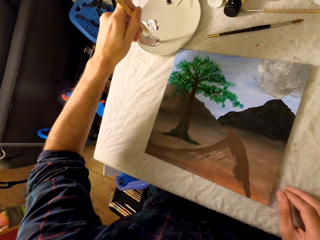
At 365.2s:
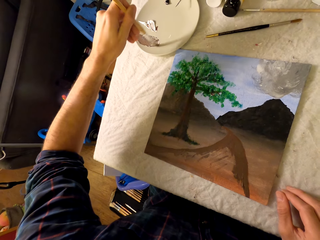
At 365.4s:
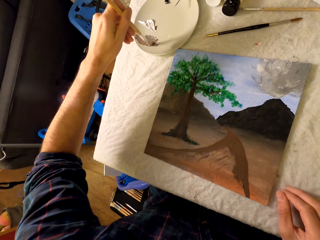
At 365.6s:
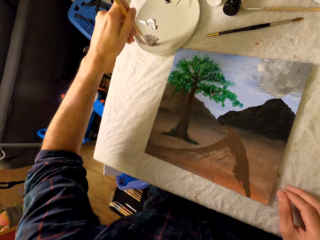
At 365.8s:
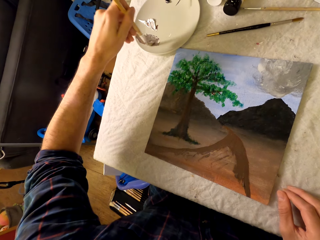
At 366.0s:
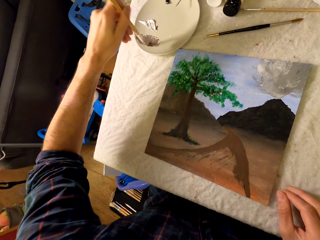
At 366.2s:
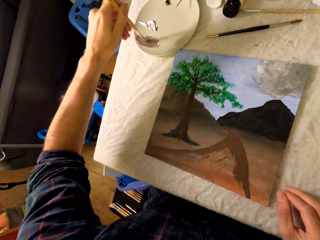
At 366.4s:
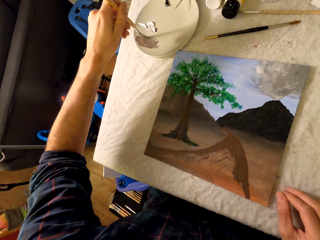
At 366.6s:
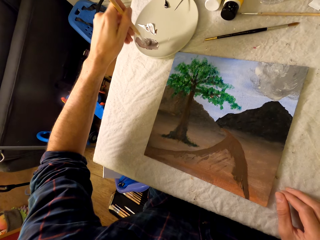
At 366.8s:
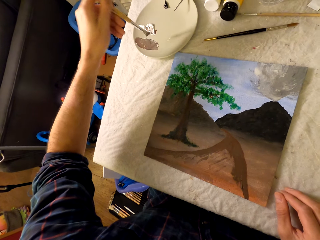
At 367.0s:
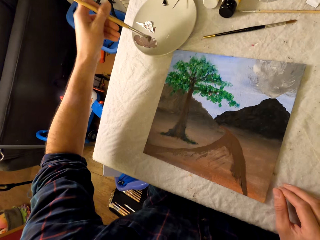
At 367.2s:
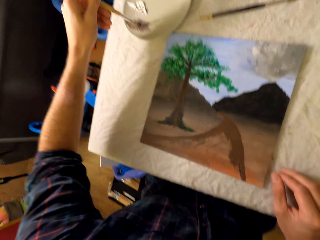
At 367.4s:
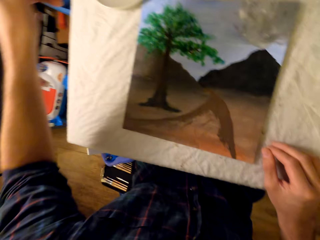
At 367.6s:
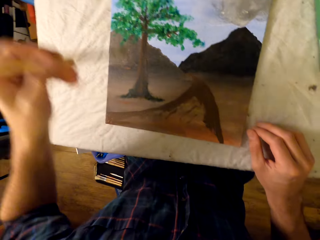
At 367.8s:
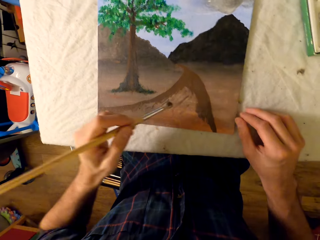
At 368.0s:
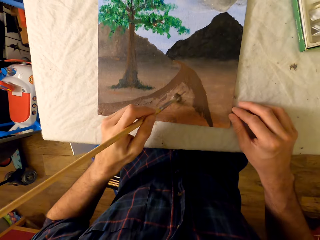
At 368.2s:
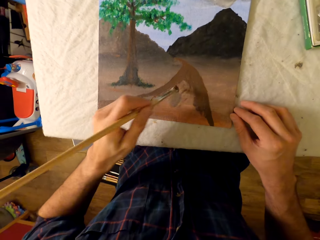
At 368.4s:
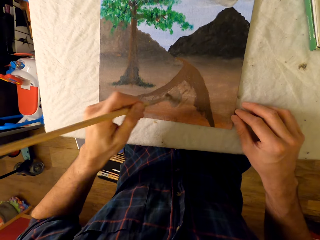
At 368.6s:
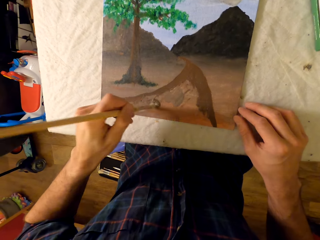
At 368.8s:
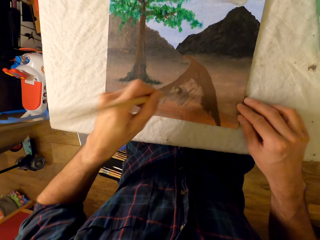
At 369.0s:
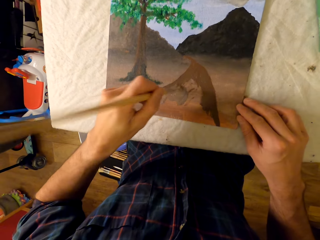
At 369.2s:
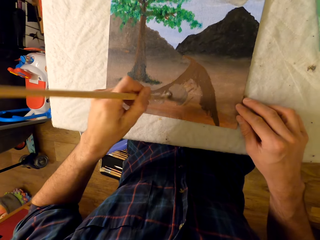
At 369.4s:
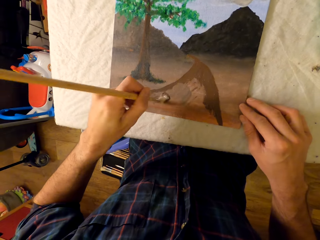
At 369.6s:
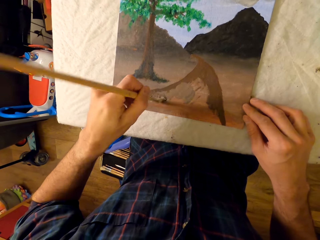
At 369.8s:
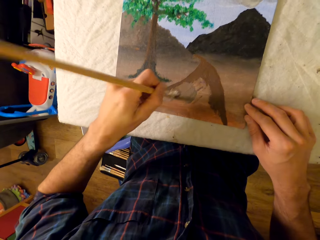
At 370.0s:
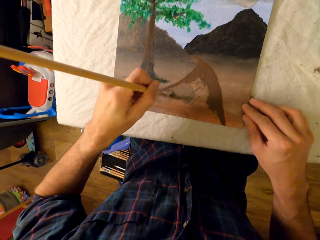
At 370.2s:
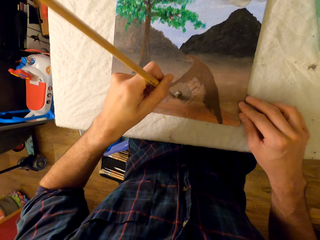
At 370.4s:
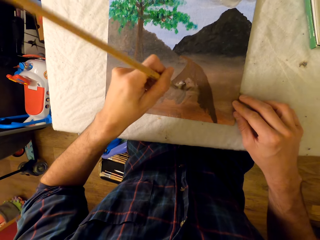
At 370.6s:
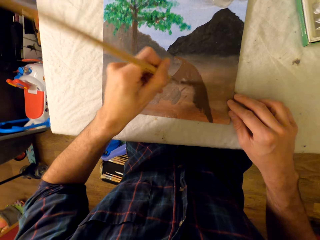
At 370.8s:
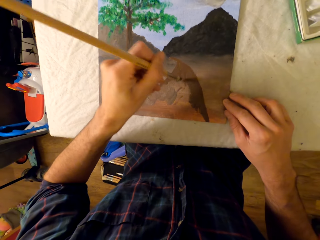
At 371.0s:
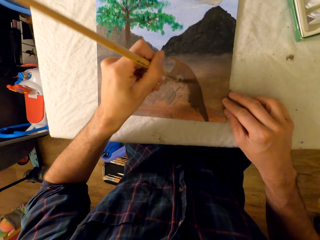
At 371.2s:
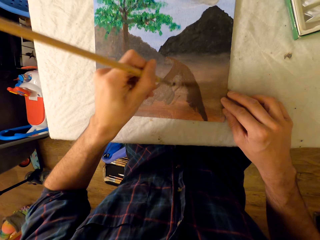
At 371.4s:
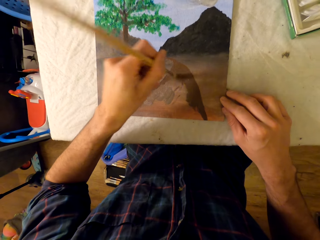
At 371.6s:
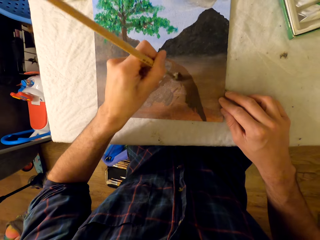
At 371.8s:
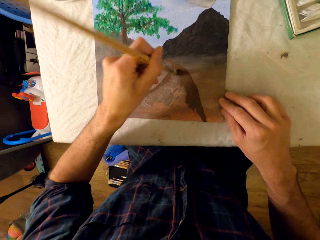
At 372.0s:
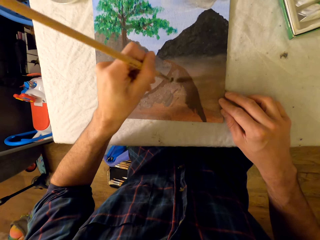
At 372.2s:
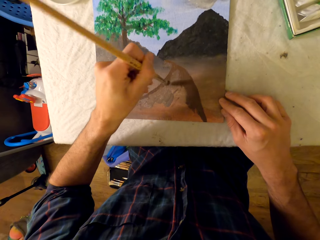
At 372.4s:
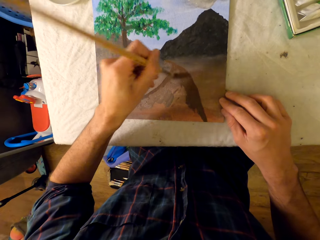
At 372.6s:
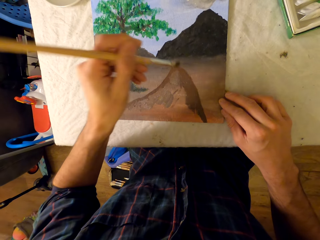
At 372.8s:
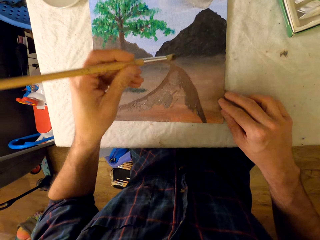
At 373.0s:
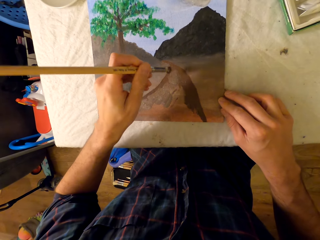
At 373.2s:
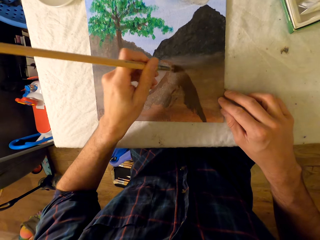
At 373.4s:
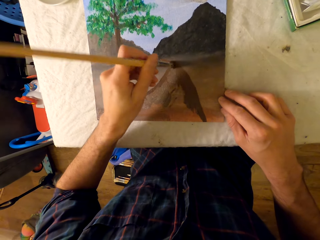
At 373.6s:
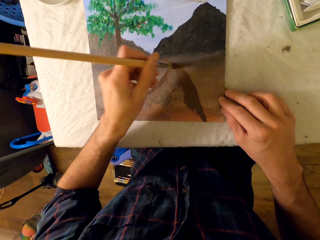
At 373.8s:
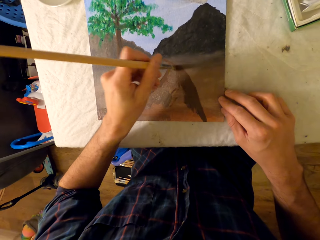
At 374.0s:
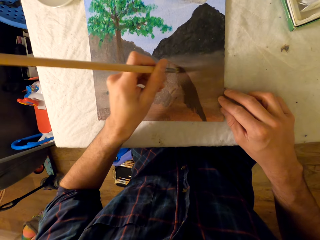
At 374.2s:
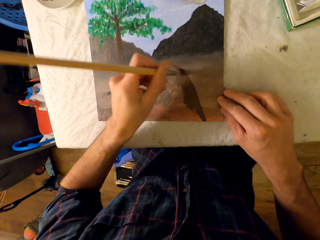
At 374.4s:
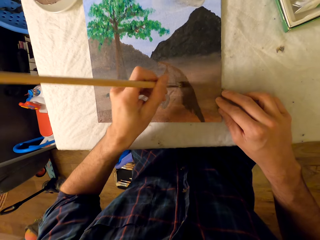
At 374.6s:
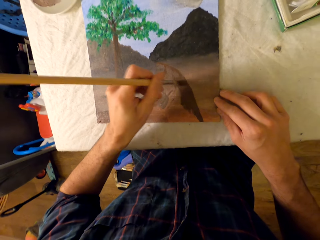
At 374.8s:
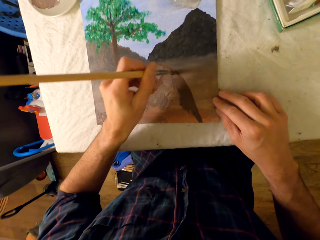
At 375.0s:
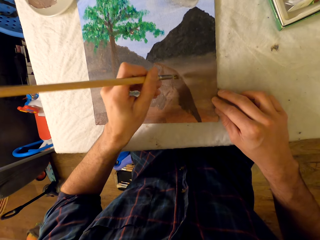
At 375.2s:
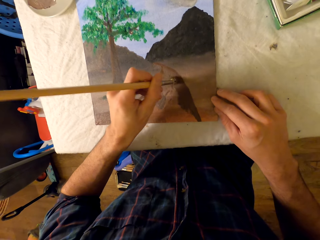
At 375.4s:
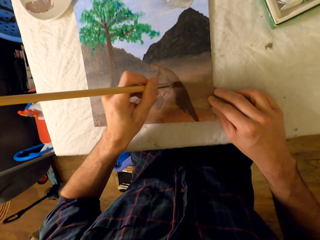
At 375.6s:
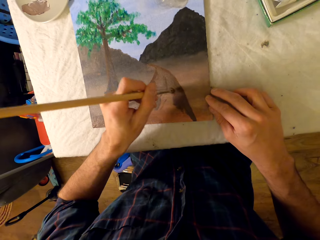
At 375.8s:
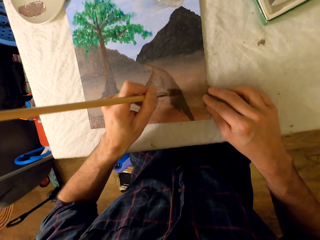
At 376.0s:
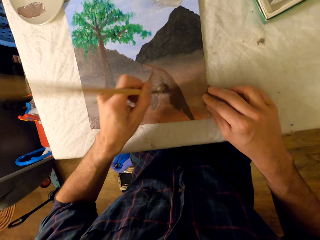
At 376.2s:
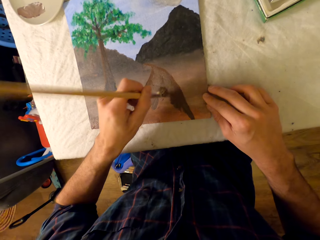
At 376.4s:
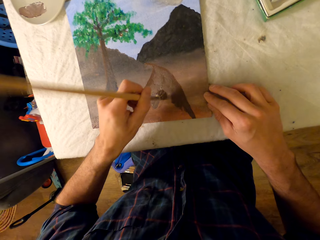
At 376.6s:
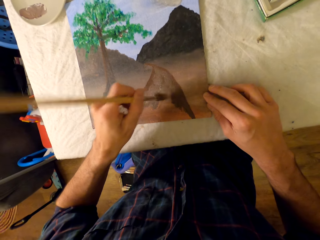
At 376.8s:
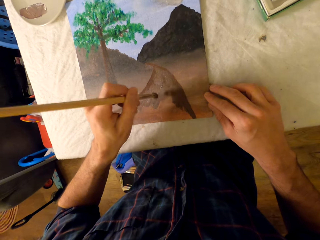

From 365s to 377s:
The camera wearer paints a picture with the pen brush.

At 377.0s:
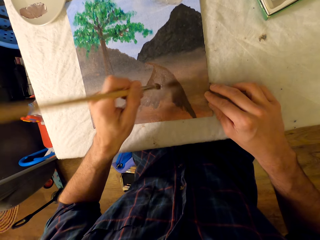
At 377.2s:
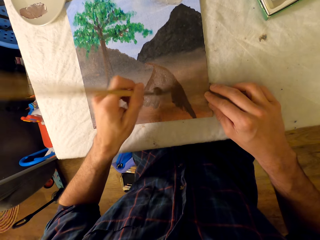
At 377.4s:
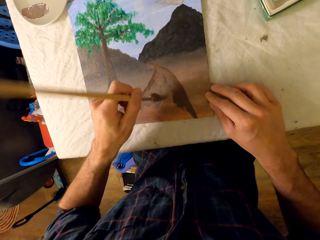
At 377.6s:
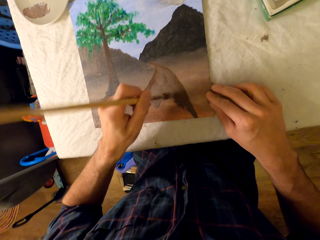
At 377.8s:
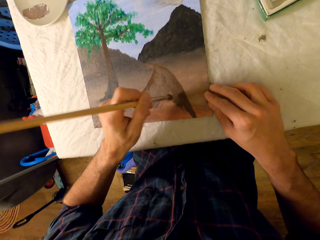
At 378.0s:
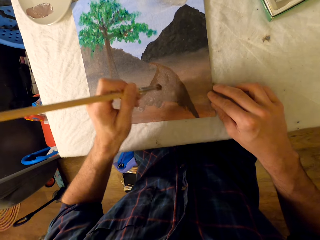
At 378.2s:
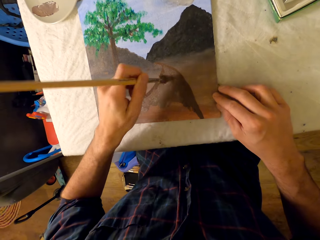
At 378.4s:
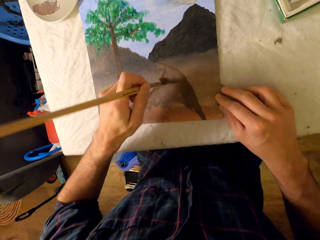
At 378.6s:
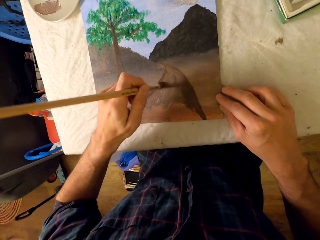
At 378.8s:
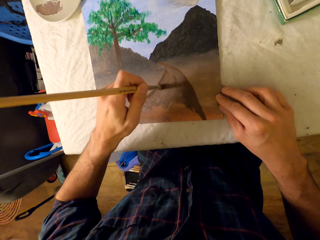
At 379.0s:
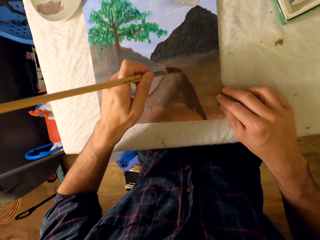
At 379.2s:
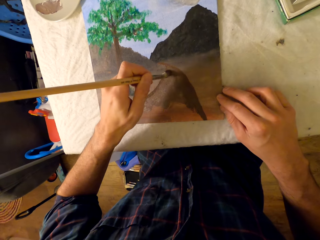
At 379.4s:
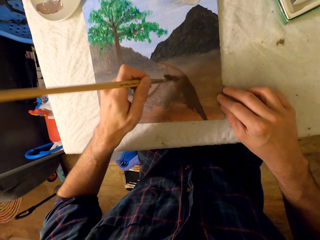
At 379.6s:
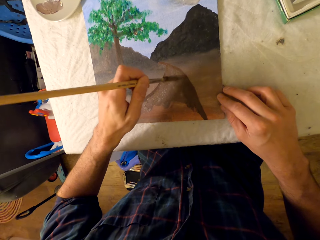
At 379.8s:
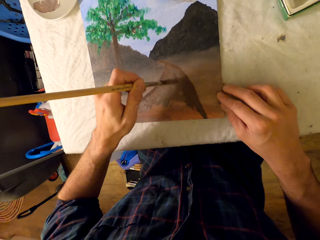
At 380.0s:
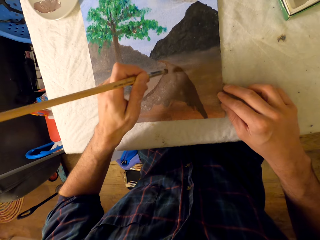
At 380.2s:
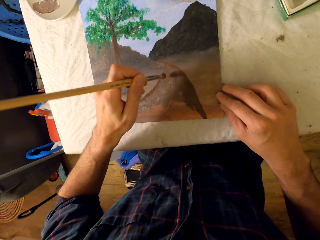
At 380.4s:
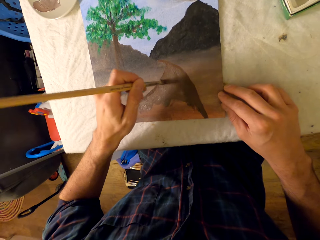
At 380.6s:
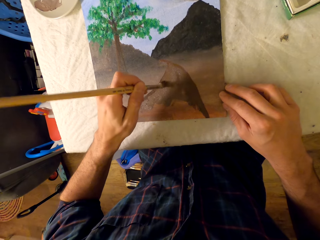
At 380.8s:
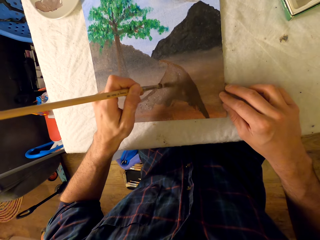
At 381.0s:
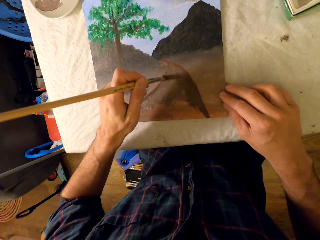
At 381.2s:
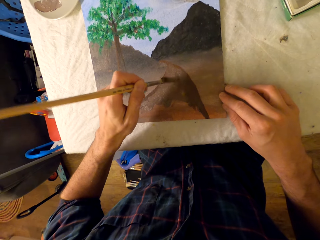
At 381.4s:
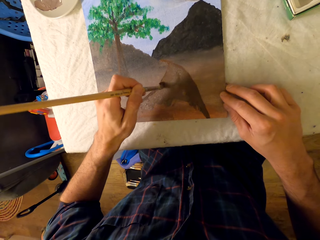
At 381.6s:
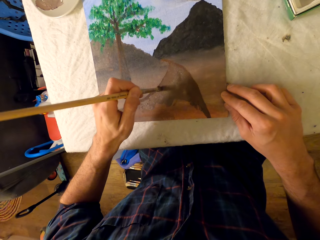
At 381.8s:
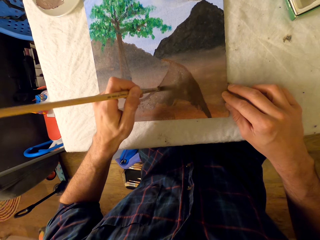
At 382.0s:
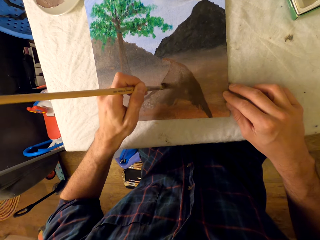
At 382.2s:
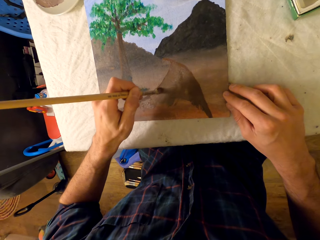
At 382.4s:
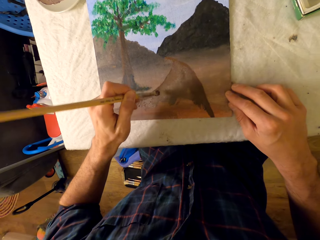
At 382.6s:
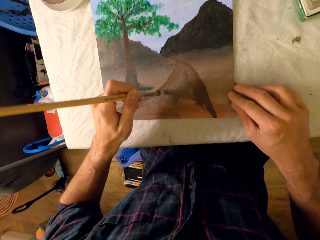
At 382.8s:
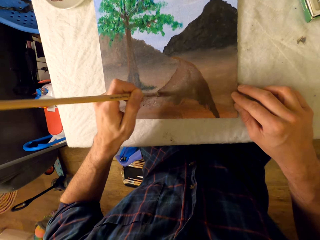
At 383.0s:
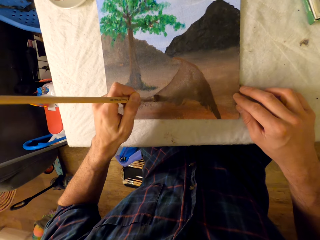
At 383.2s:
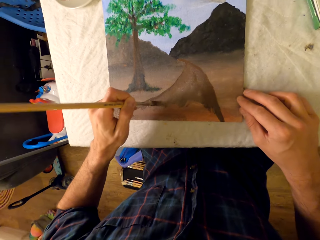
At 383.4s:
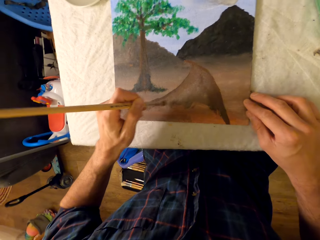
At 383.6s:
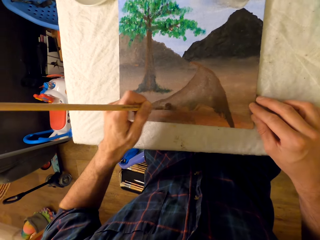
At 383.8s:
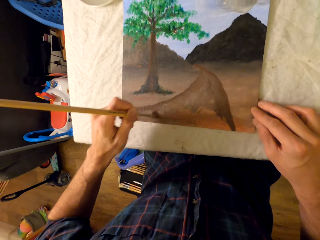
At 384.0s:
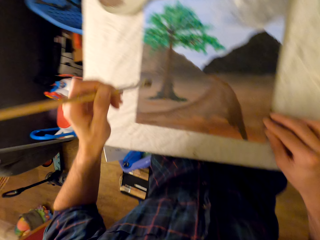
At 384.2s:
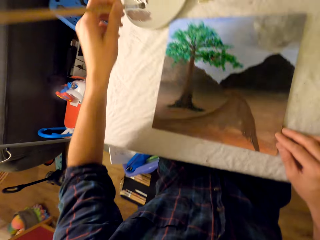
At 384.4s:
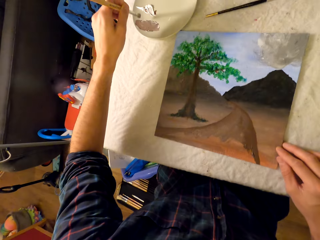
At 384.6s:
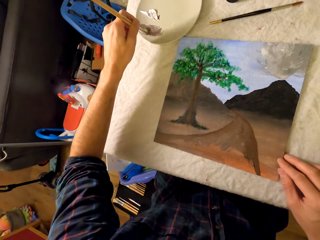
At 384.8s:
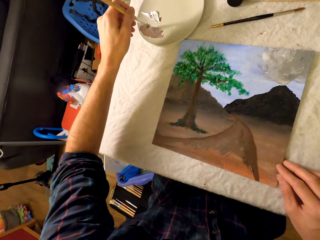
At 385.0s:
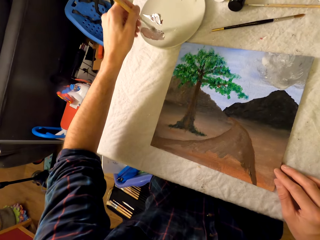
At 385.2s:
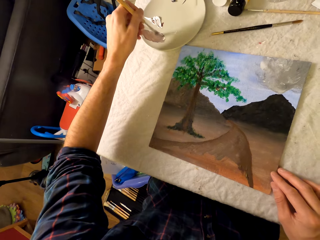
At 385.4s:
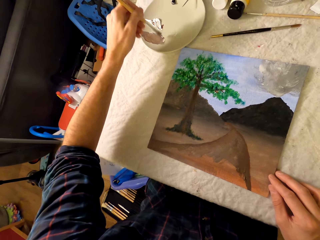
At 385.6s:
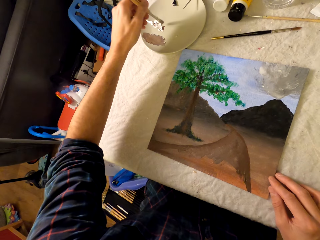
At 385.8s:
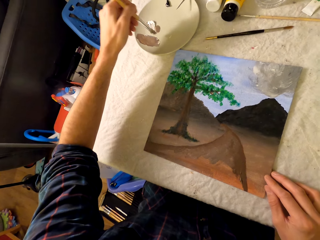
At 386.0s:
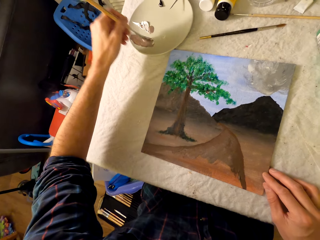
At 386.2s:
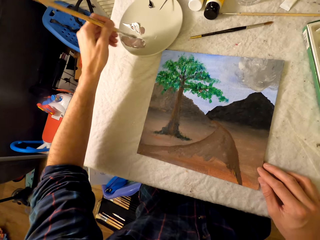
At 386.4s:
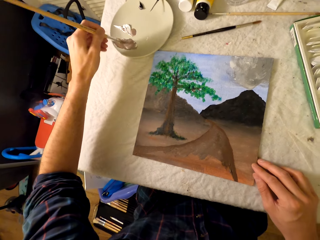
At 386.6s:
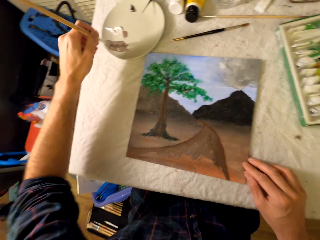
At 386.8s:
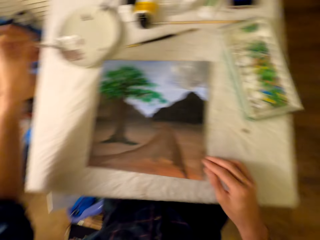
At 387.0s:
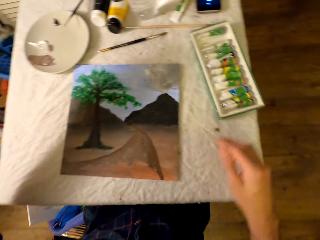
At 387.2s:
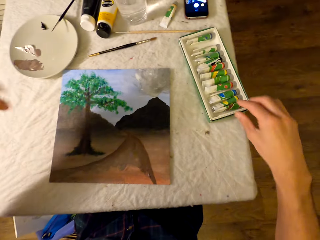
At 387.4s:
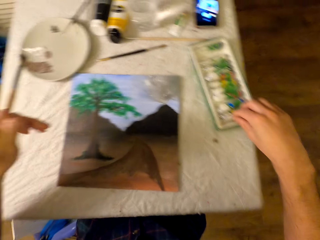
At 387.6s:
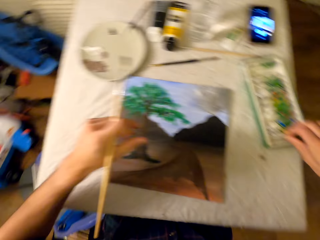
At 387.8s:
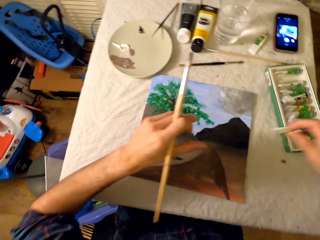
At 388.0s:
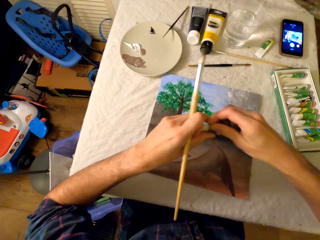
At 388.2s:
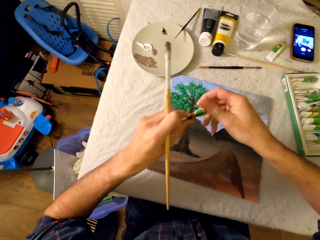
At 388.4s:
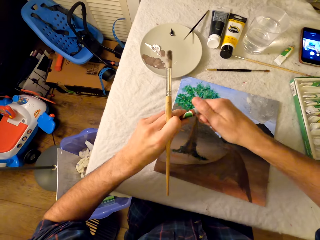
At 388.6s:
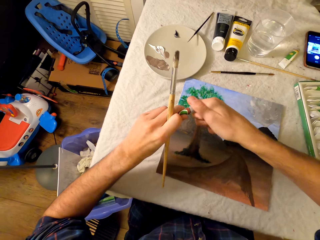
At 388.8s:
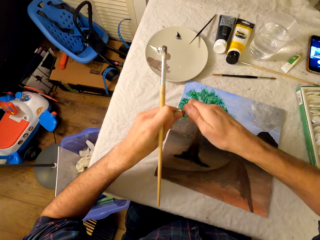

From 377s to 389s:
The camera wearer rubs the pen brush in the ink. He scoops paint with his left hand. He picks up a paint tube or fingerprint ink from the paint box. He opens the fingerprint ink cap.
